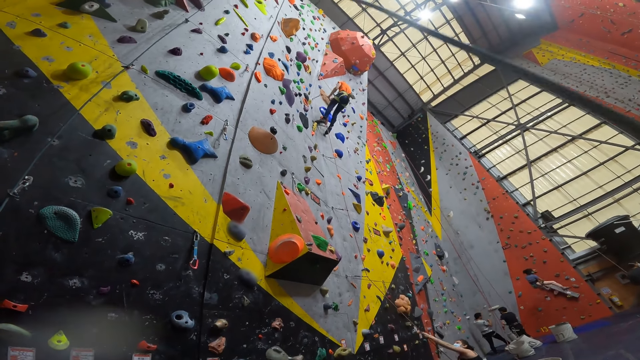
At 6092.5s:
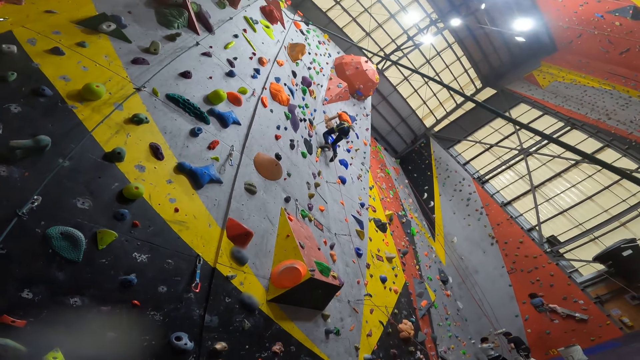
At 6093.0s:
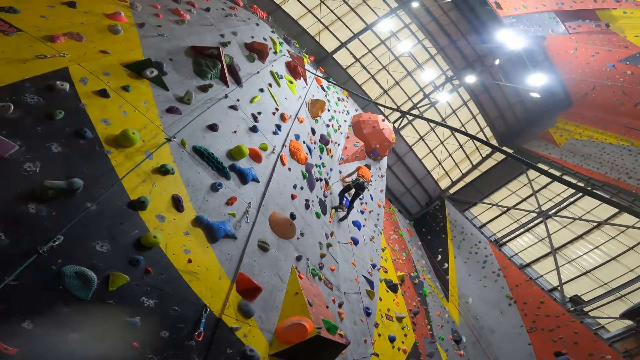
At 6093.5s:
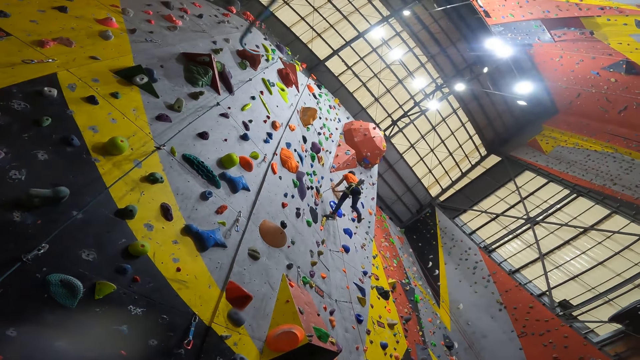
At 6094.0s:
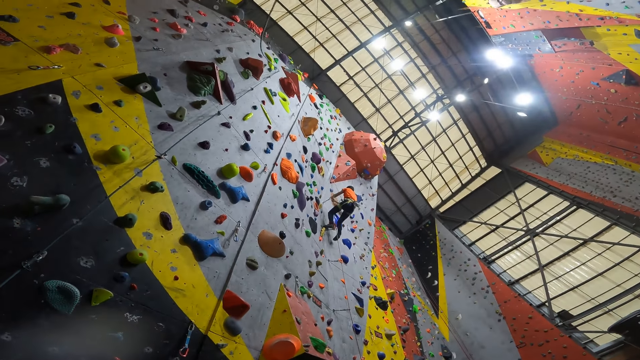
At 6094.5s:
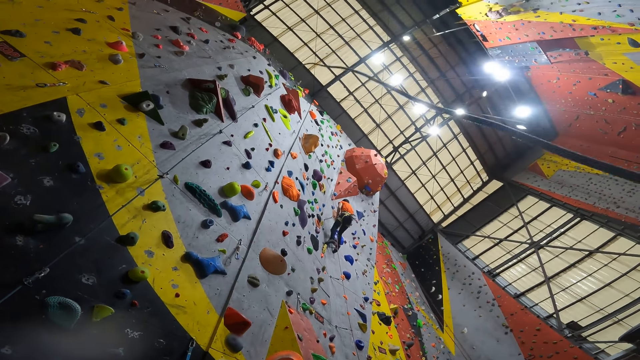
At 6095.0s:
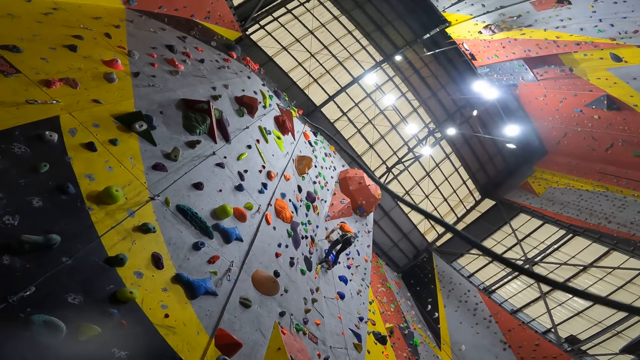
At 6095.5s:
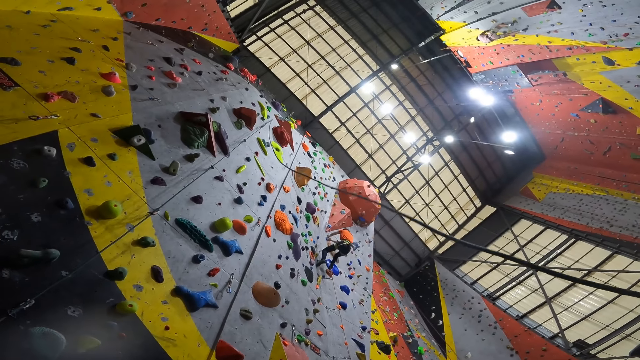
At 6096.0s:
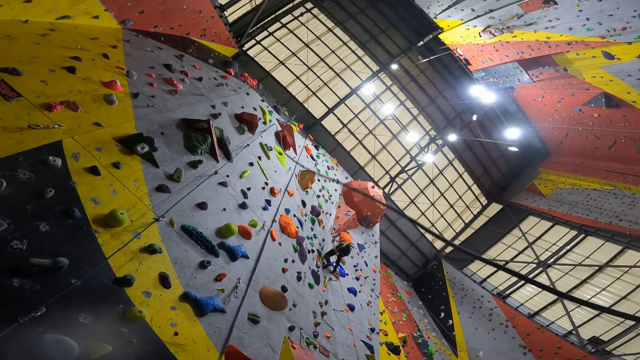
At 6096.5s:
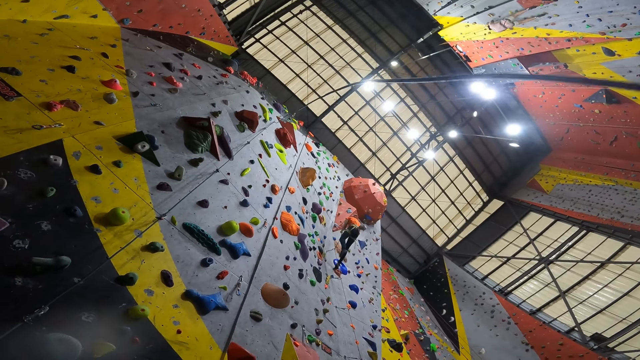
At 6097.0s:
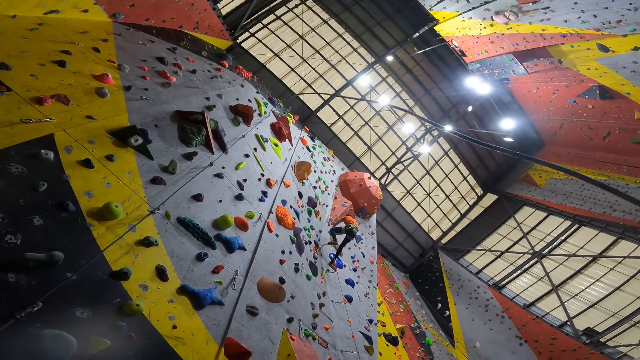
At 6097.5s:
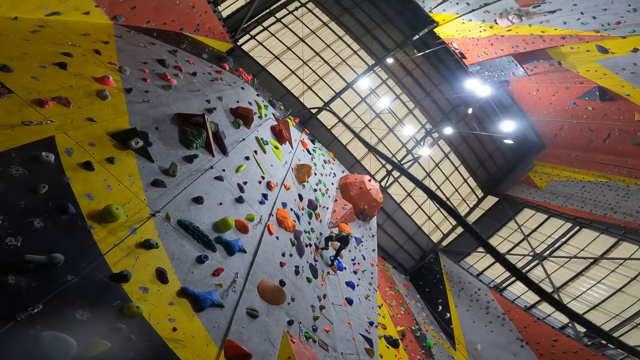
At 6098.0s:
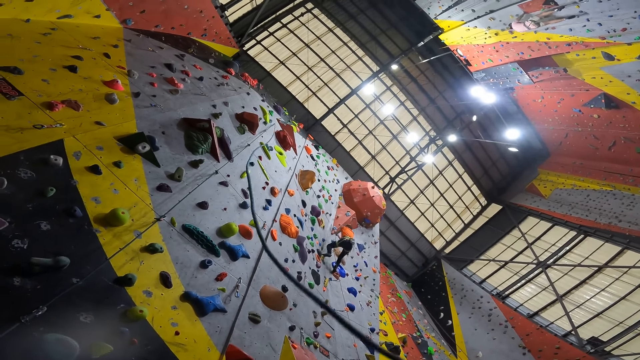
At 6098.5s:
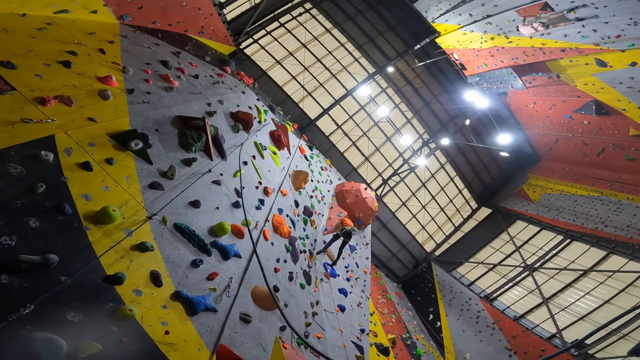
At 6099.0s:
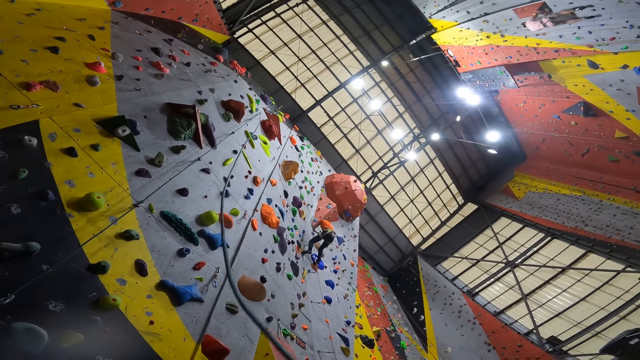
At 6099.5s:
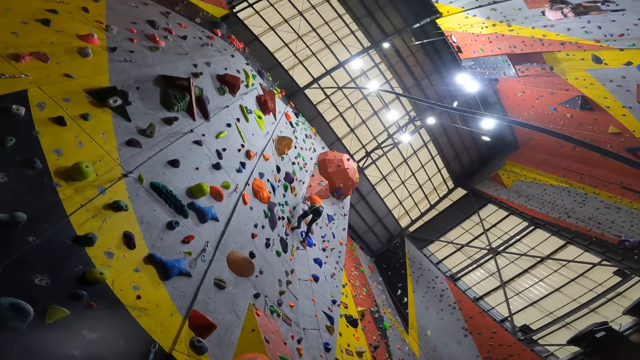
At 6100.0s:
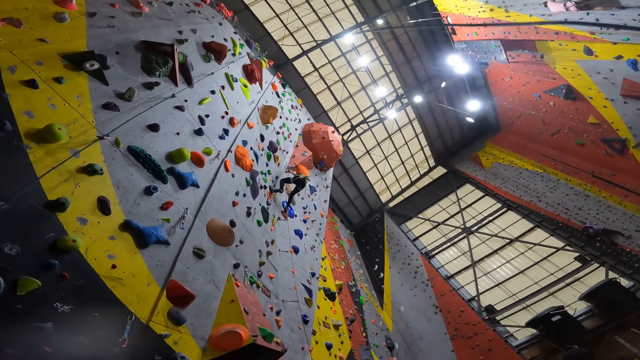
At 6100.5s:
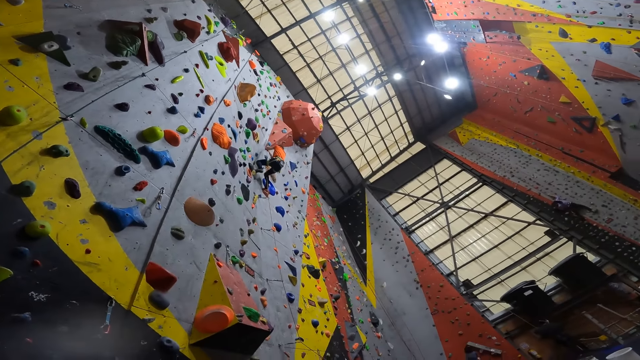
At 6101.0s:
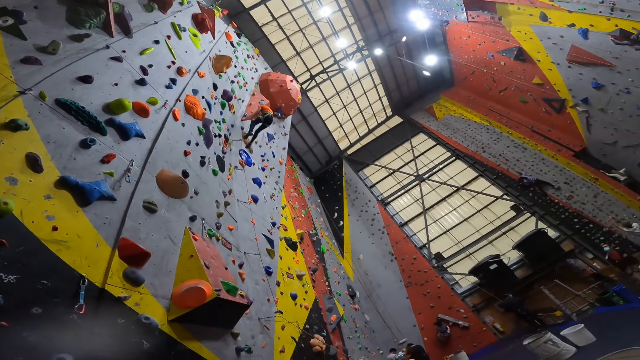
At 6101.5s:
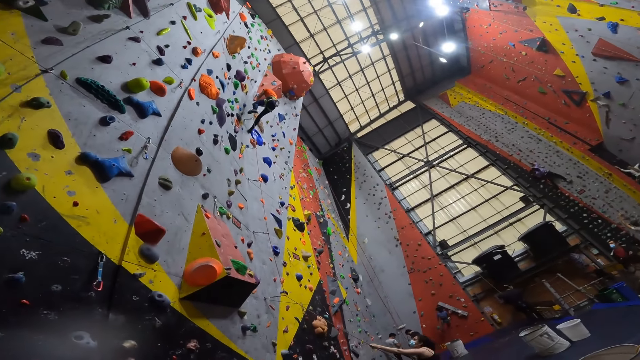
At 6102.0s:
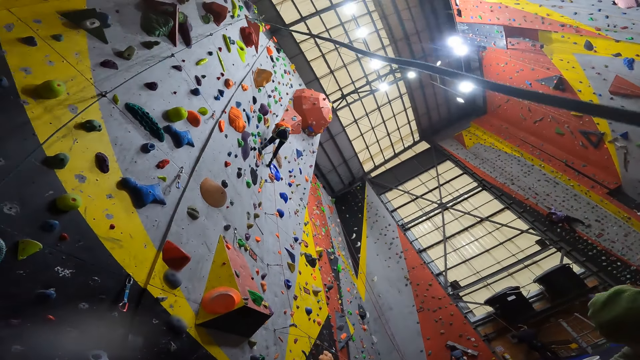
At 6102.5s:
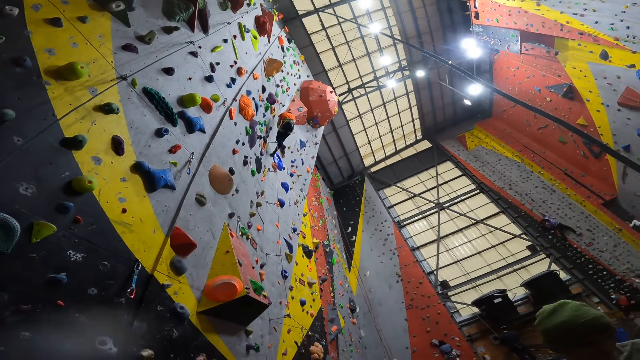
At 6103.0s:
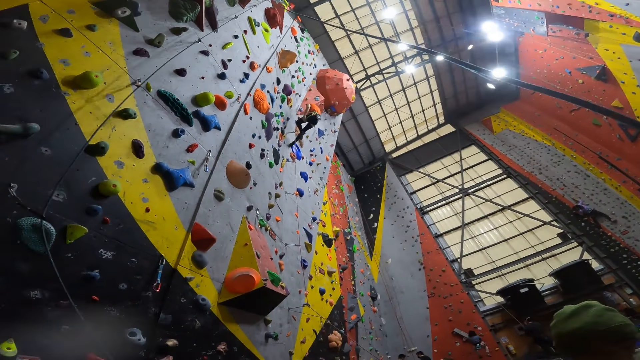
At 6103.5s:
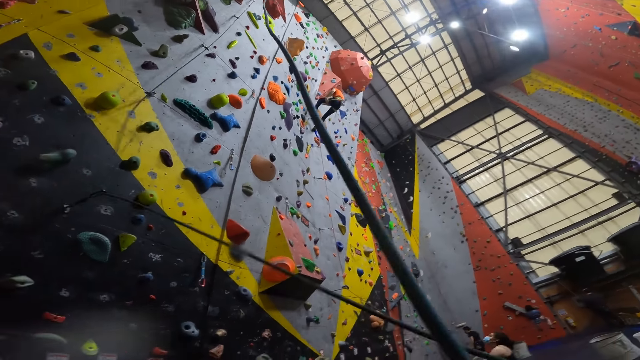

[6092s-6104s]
A person moves down the wall. Another person climbs the wall.

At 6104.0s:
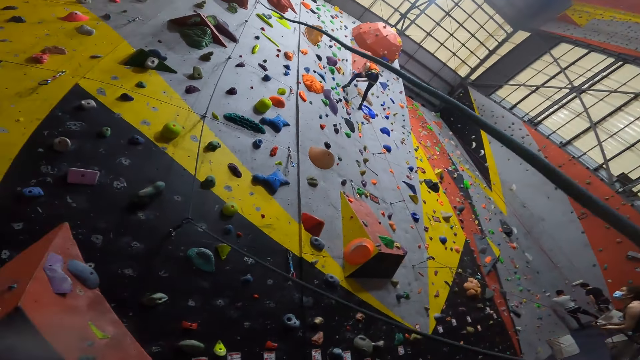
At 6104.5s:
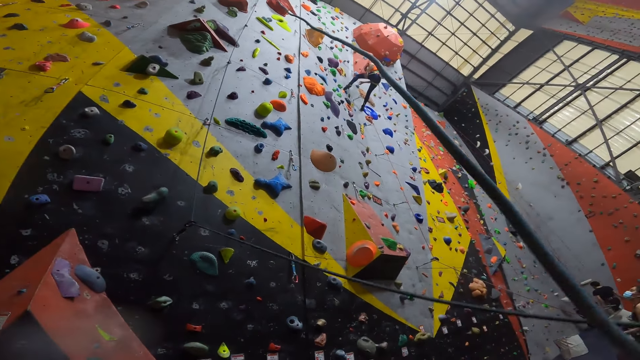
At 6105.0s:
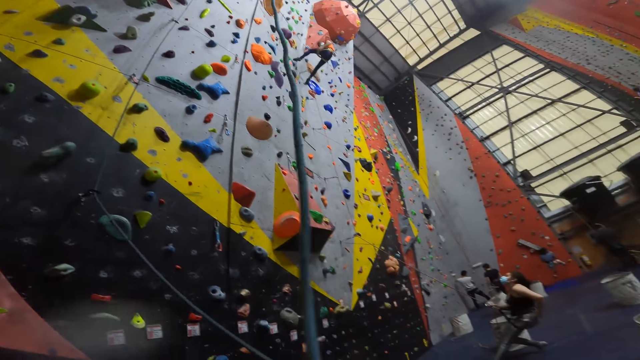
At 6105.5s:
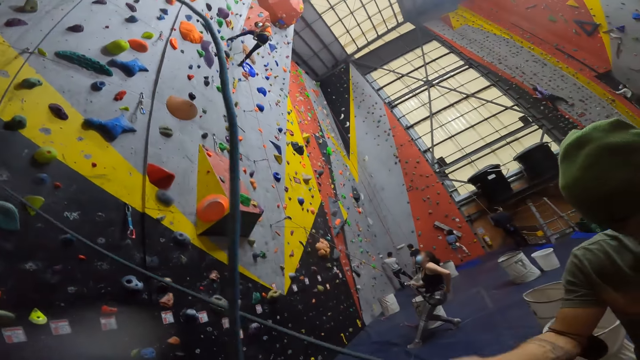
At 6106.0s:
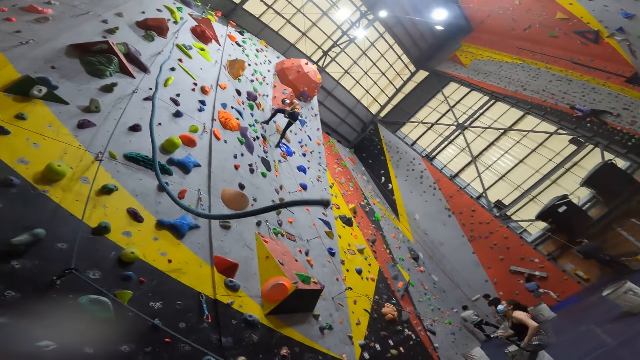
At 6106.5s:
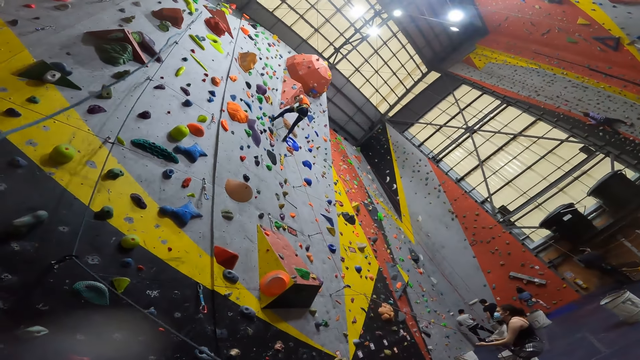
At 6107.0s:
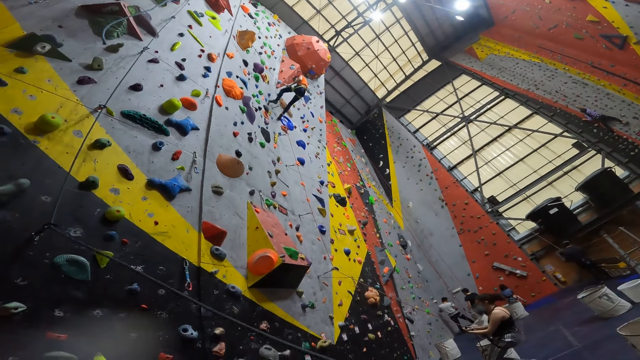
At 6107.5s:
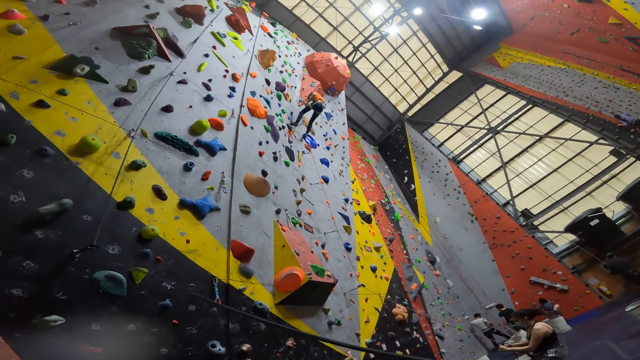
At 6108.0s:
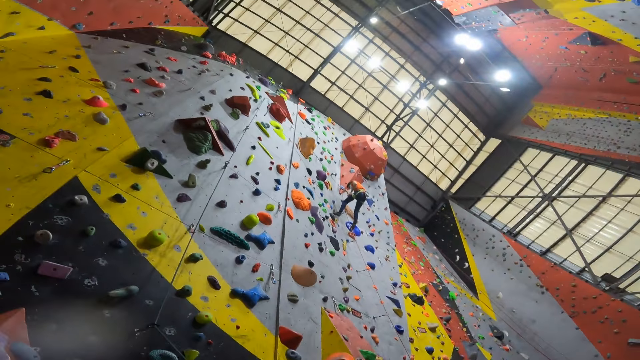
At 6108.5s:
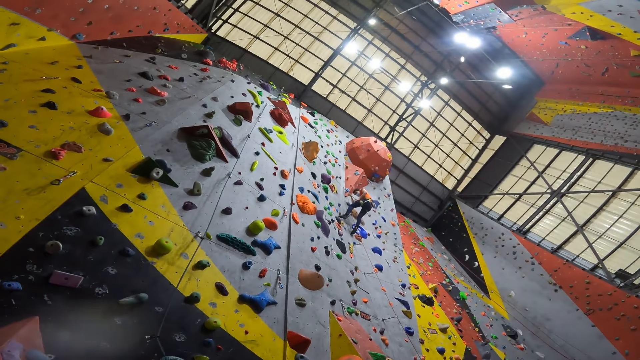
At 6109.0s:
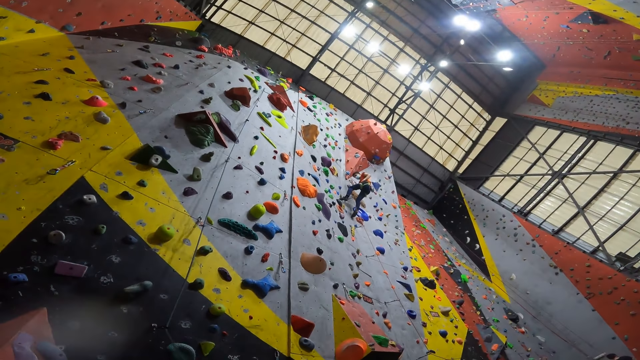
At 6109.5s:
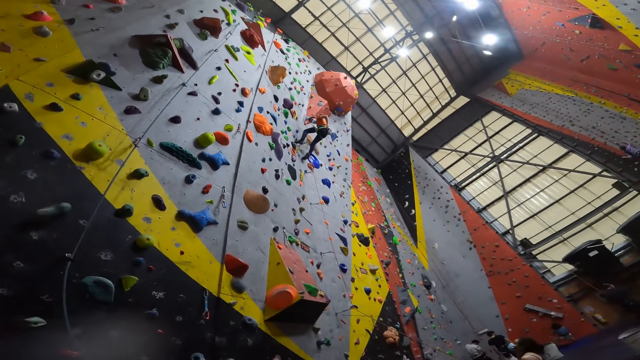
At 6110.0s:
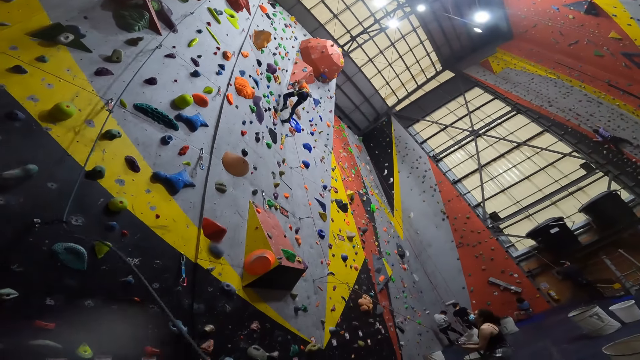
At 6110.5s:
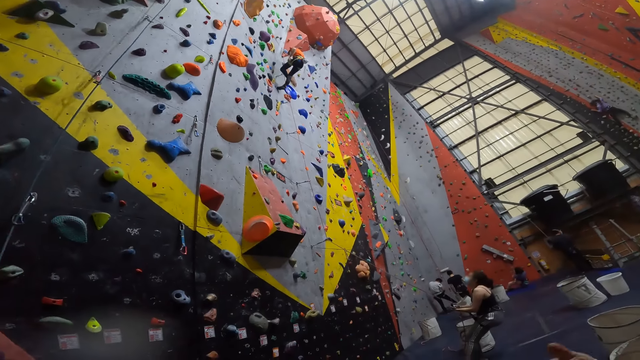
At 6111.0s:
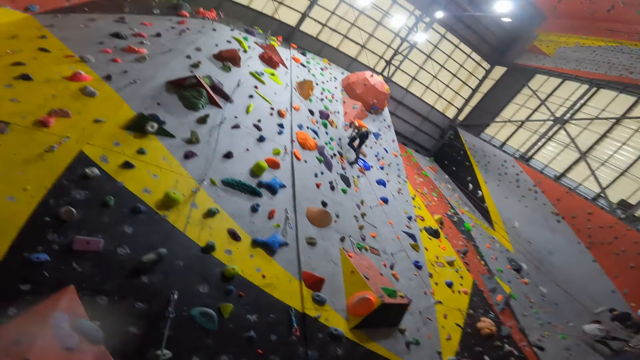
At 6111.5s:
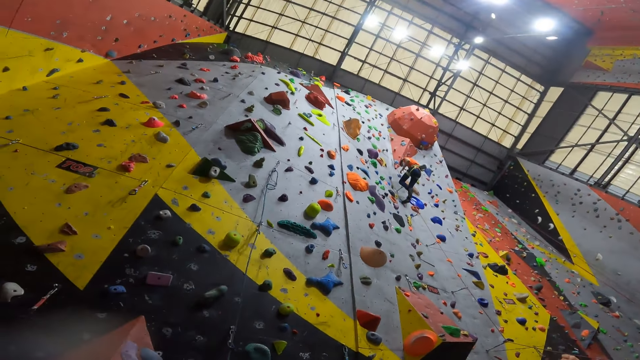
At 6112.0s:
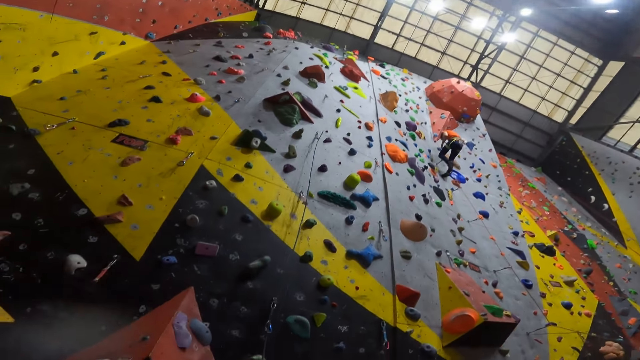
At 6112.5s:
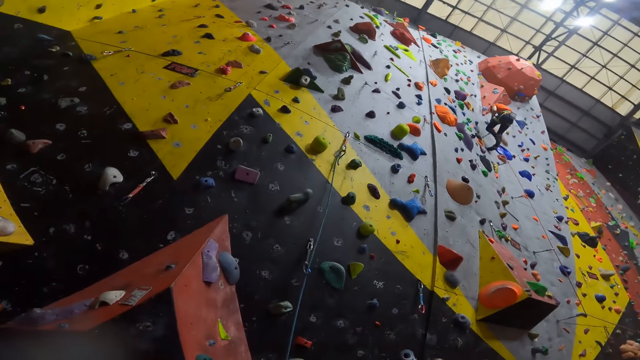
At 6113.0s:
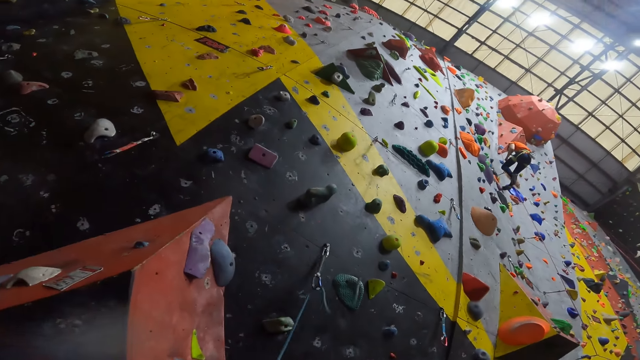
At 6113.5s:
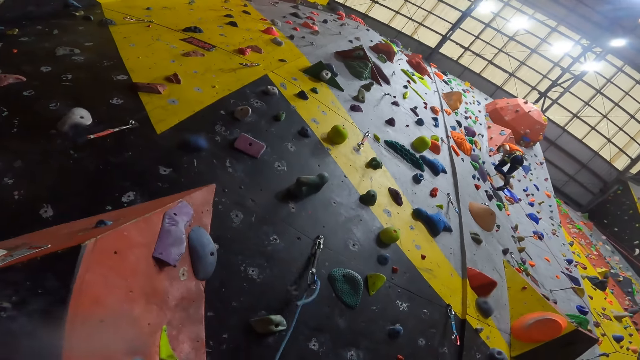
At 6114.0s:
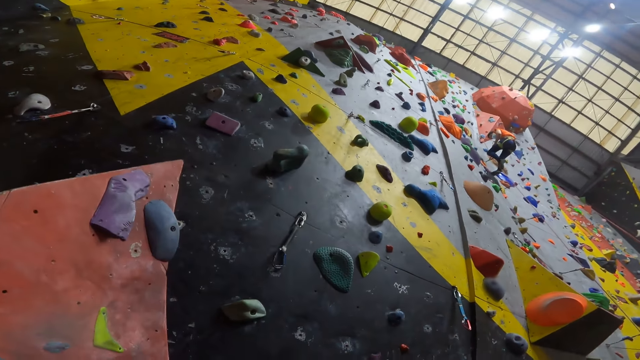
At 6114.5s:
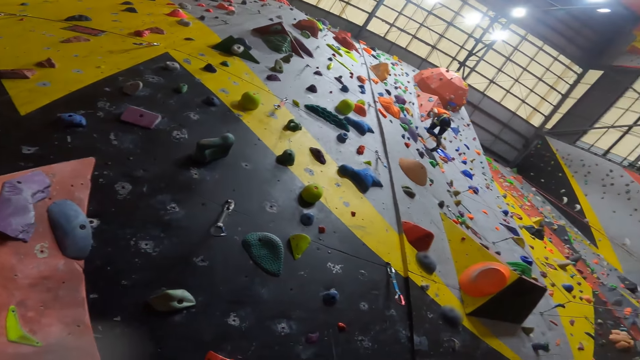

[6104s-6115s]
The camera wearer stares at the room. A person leaves the rope. Another person moves the hands on the back. The camera wearer pulls the rope.
